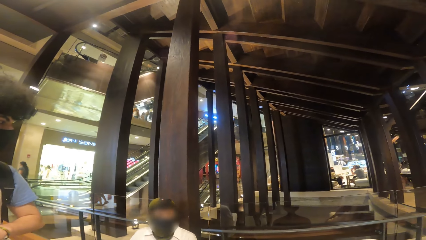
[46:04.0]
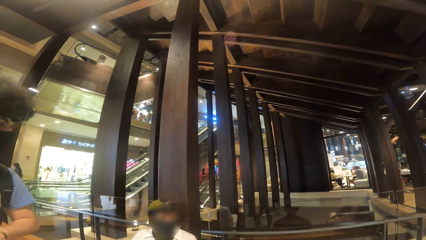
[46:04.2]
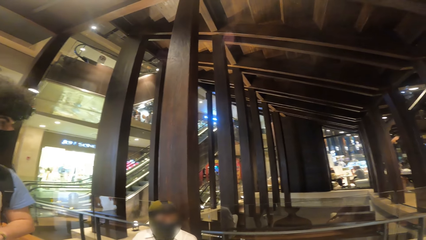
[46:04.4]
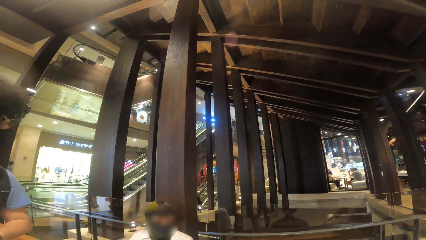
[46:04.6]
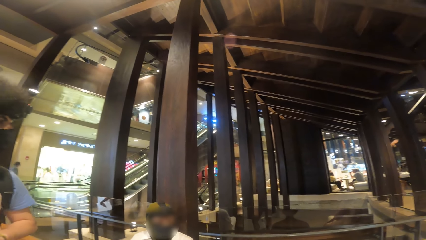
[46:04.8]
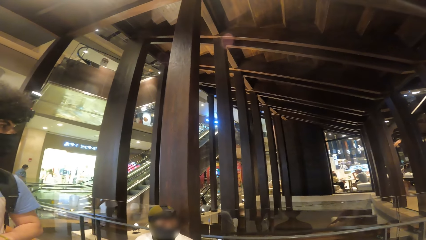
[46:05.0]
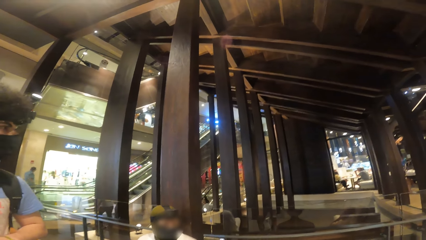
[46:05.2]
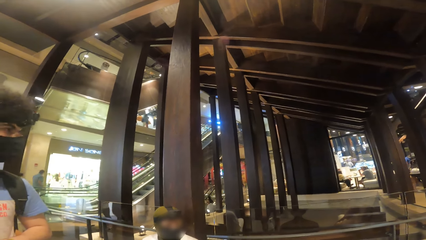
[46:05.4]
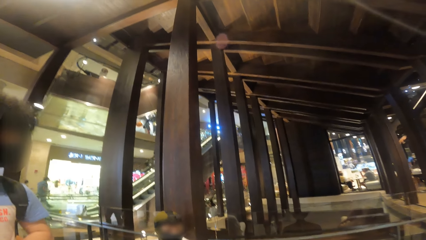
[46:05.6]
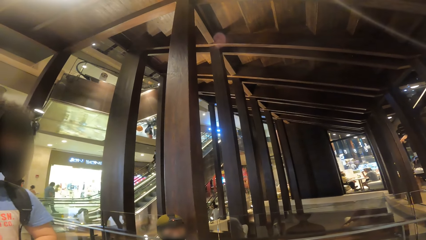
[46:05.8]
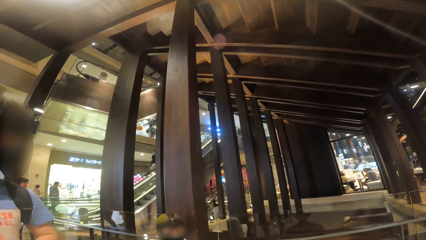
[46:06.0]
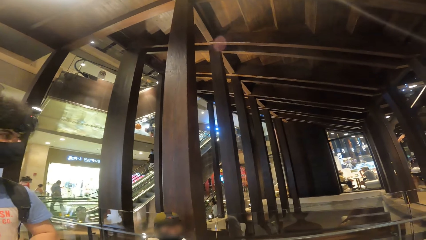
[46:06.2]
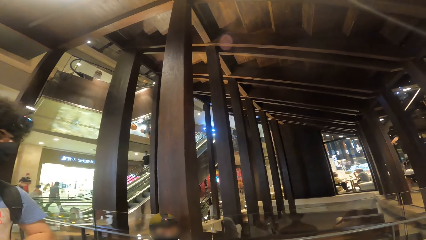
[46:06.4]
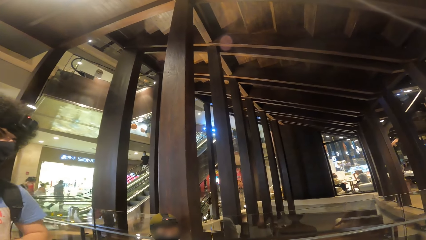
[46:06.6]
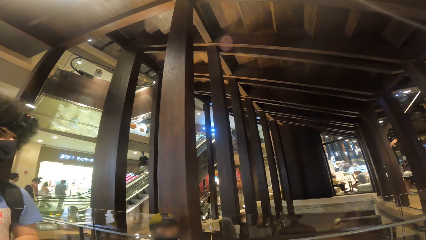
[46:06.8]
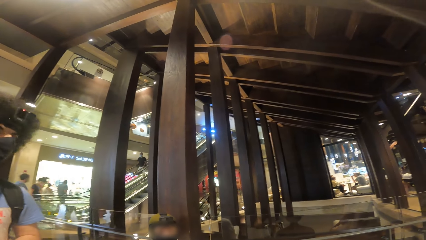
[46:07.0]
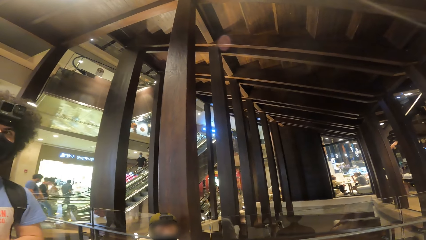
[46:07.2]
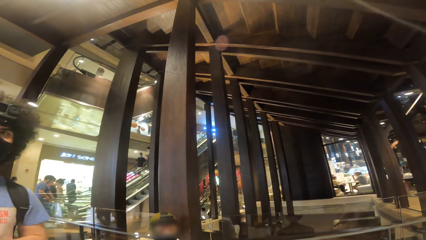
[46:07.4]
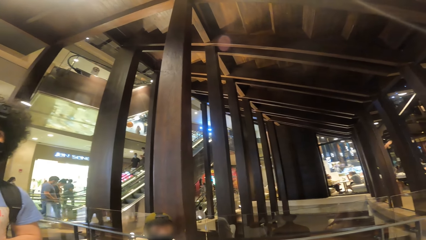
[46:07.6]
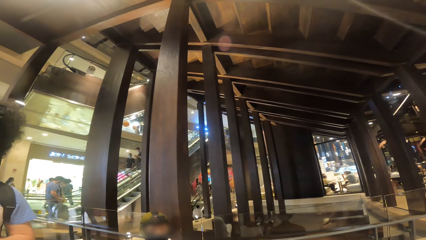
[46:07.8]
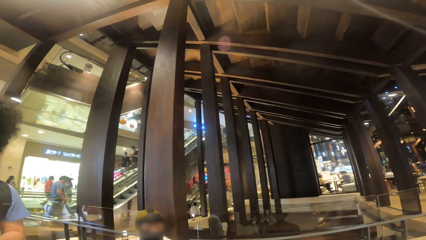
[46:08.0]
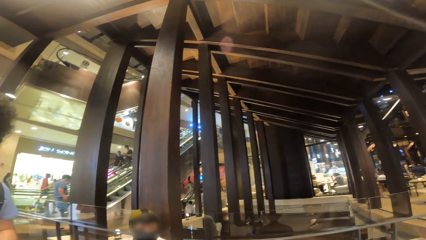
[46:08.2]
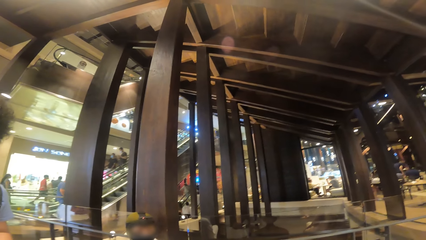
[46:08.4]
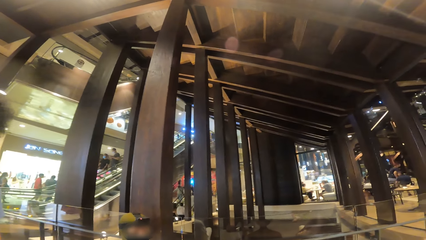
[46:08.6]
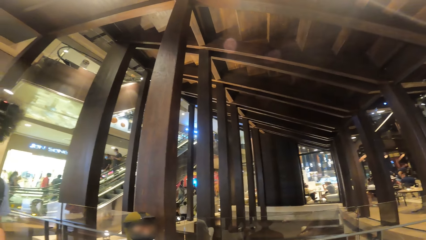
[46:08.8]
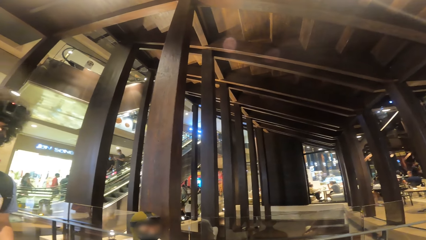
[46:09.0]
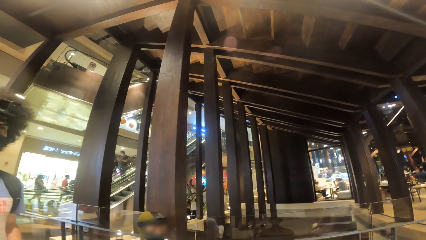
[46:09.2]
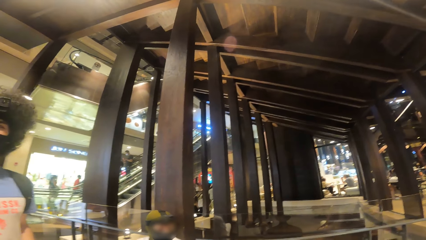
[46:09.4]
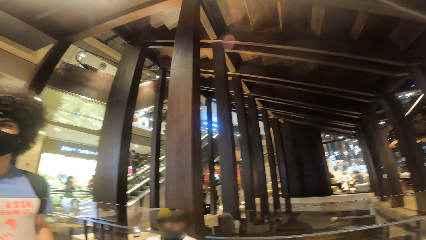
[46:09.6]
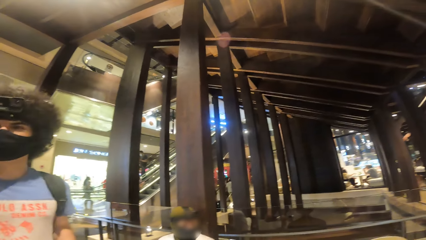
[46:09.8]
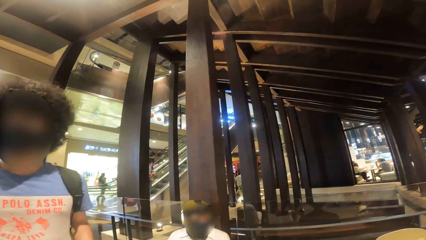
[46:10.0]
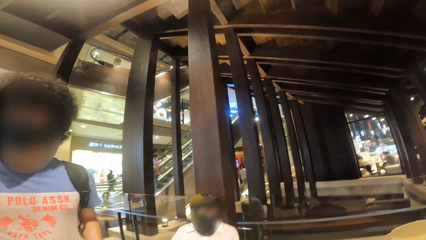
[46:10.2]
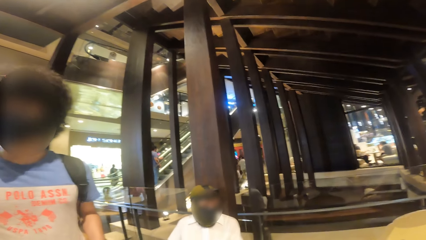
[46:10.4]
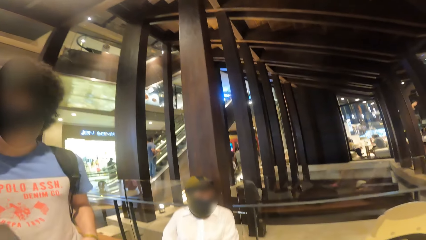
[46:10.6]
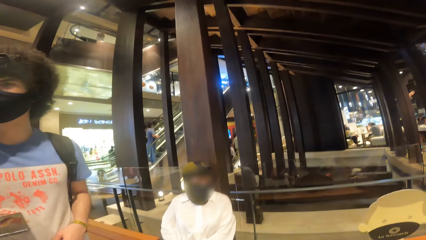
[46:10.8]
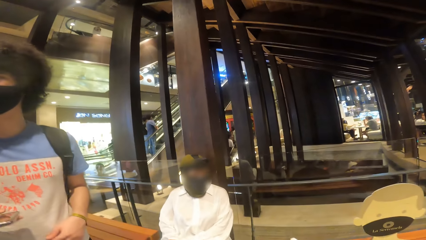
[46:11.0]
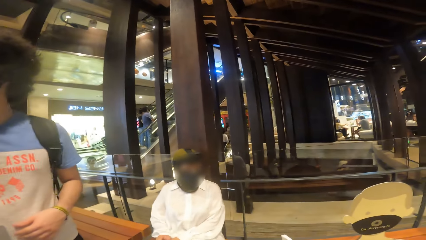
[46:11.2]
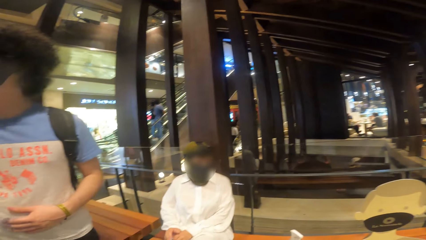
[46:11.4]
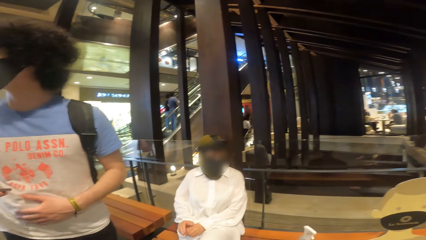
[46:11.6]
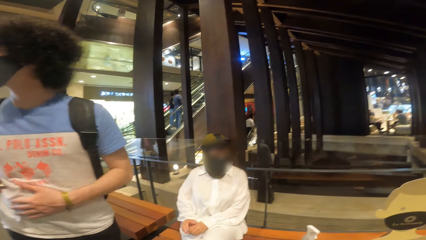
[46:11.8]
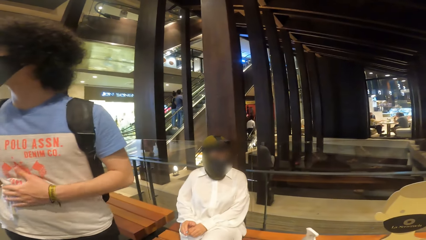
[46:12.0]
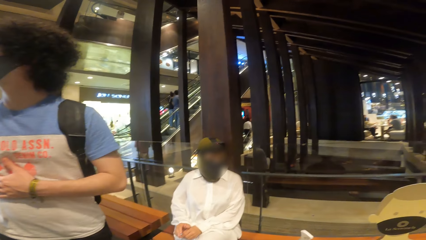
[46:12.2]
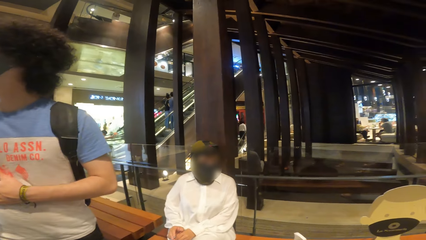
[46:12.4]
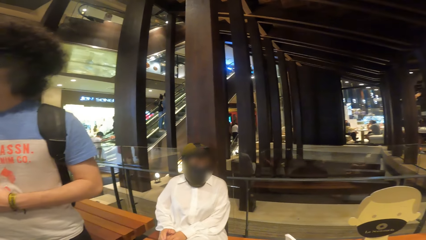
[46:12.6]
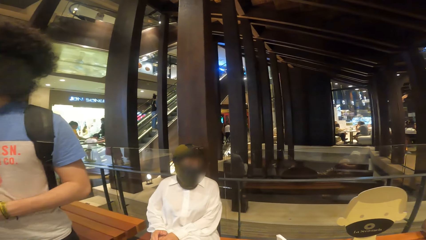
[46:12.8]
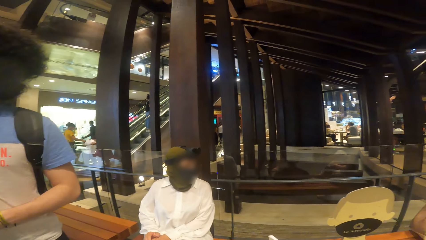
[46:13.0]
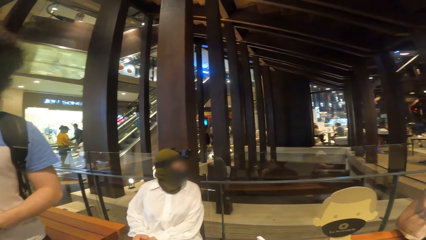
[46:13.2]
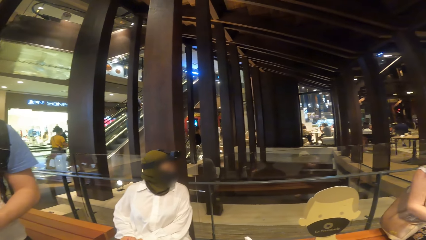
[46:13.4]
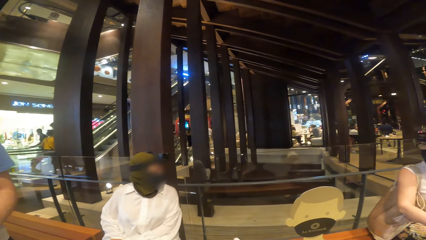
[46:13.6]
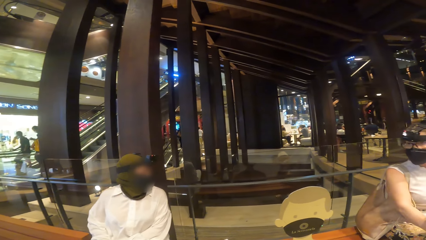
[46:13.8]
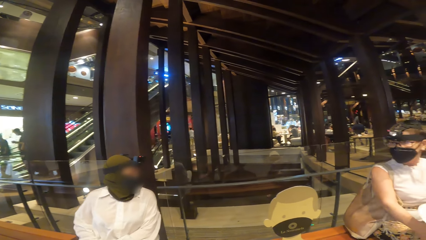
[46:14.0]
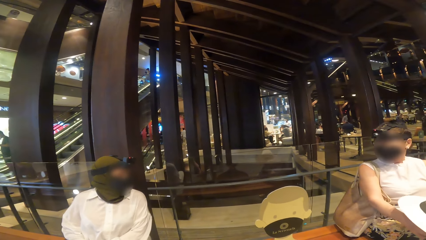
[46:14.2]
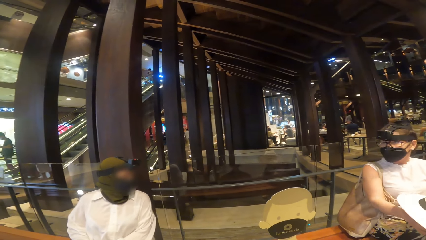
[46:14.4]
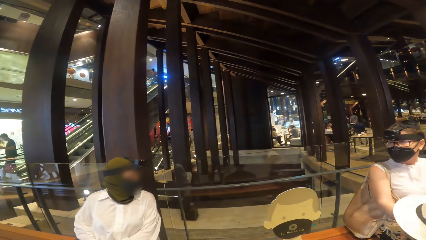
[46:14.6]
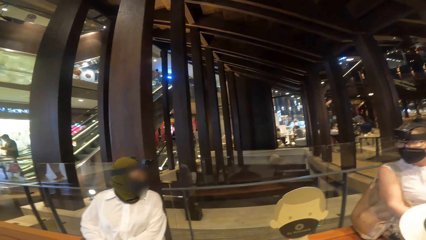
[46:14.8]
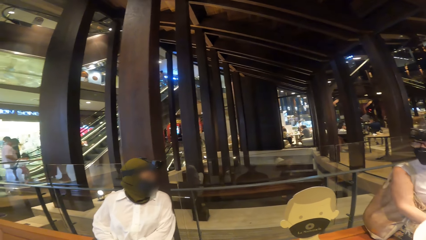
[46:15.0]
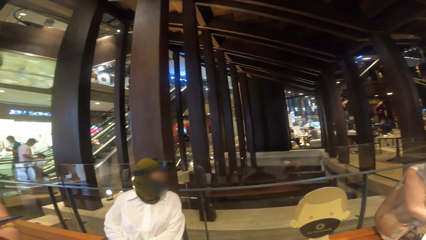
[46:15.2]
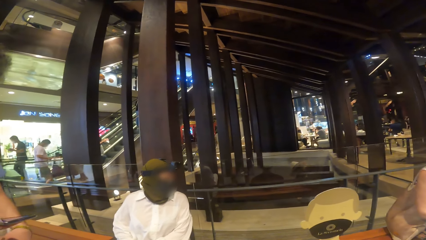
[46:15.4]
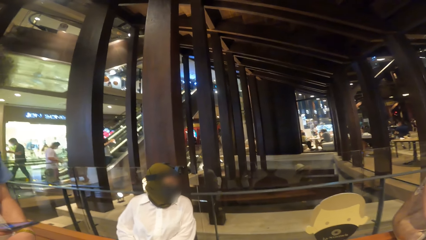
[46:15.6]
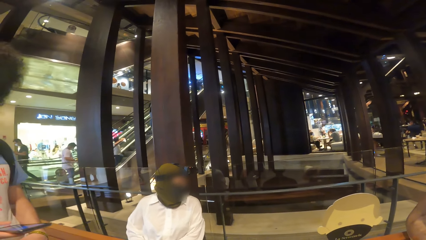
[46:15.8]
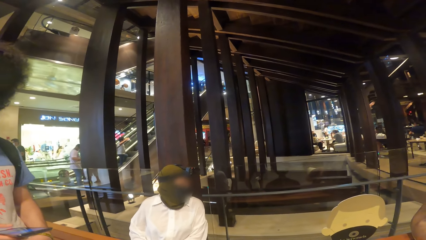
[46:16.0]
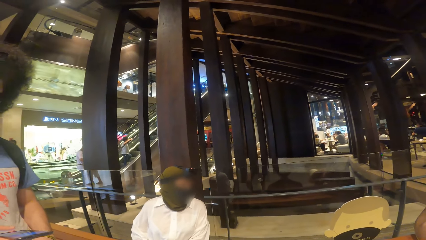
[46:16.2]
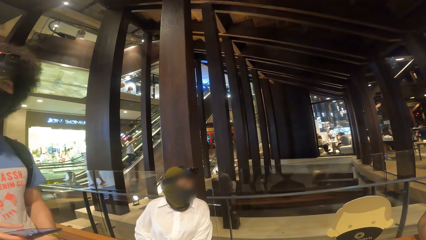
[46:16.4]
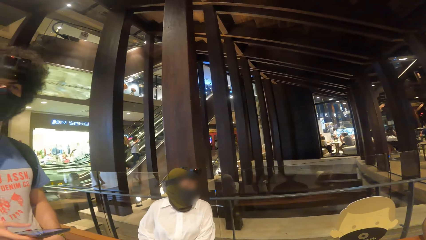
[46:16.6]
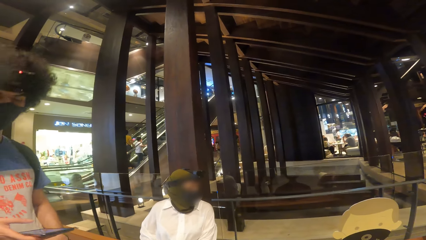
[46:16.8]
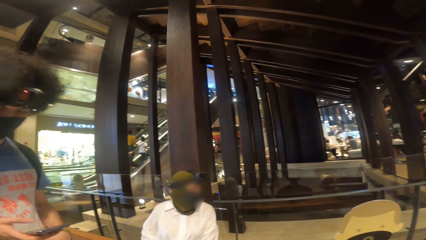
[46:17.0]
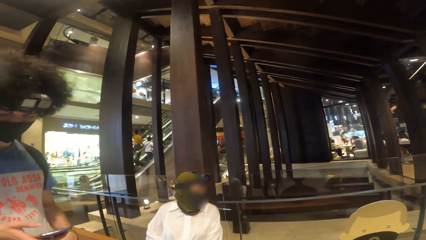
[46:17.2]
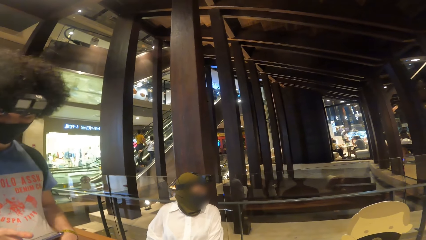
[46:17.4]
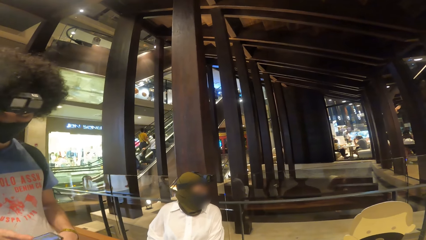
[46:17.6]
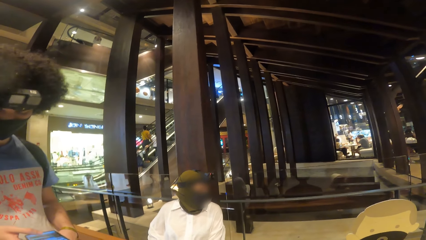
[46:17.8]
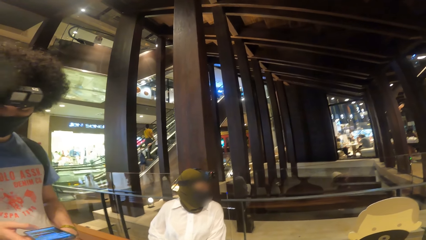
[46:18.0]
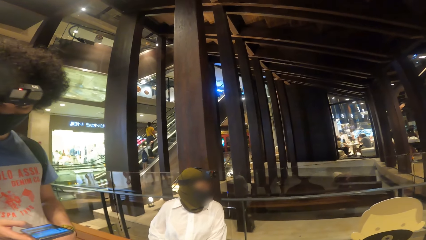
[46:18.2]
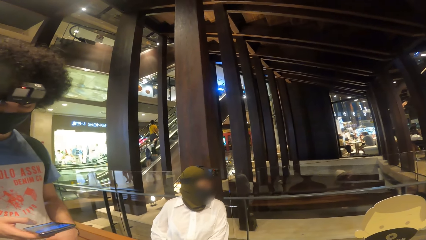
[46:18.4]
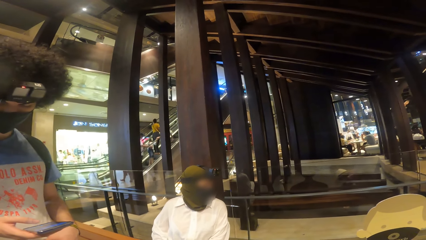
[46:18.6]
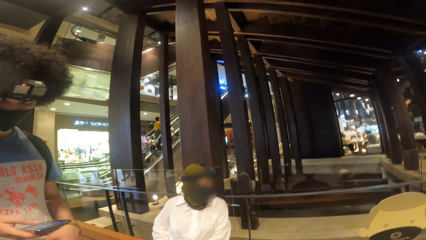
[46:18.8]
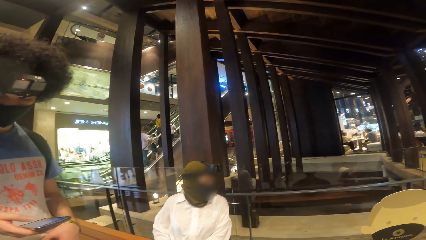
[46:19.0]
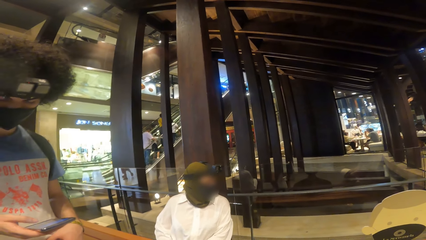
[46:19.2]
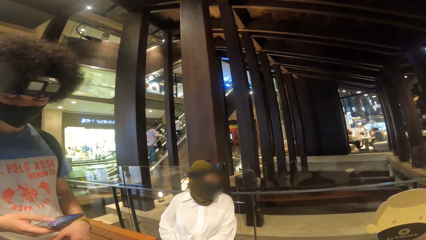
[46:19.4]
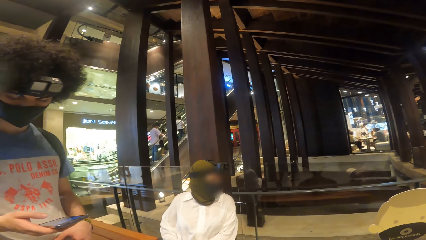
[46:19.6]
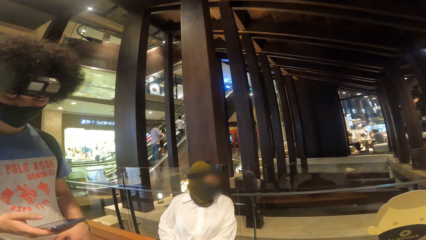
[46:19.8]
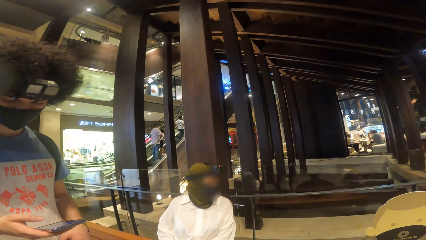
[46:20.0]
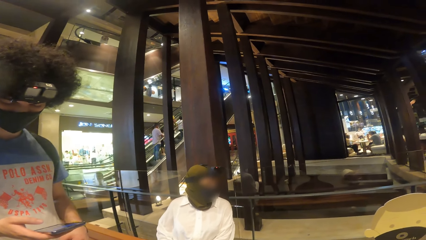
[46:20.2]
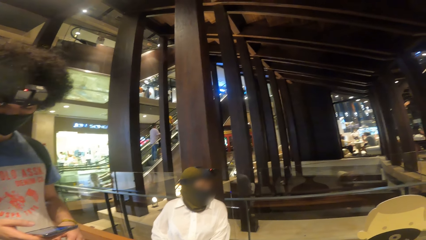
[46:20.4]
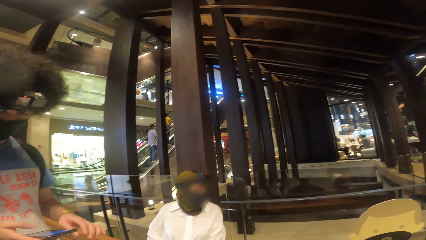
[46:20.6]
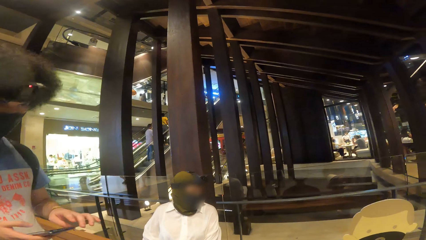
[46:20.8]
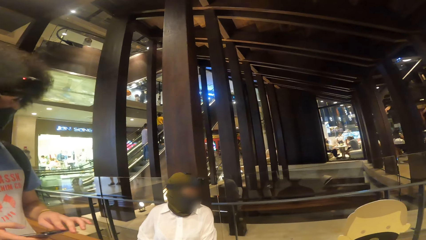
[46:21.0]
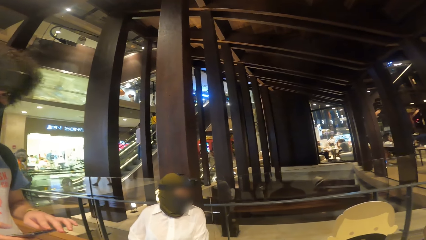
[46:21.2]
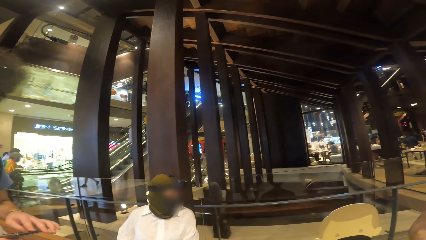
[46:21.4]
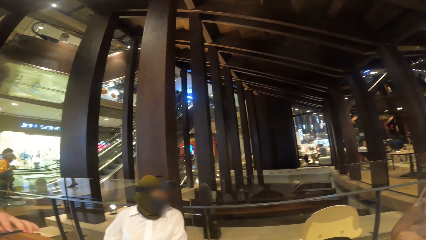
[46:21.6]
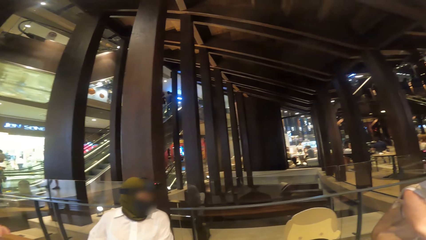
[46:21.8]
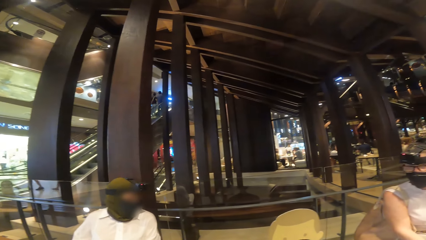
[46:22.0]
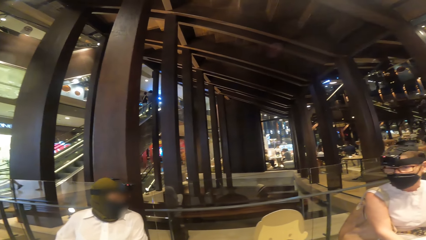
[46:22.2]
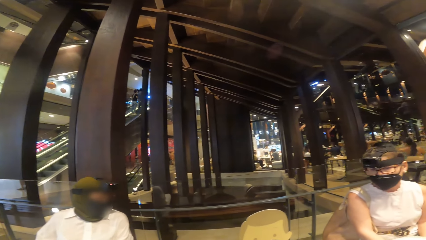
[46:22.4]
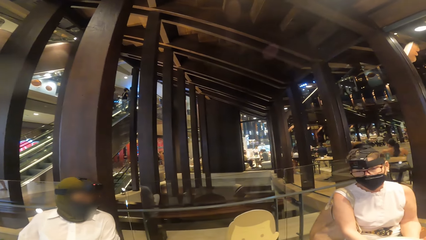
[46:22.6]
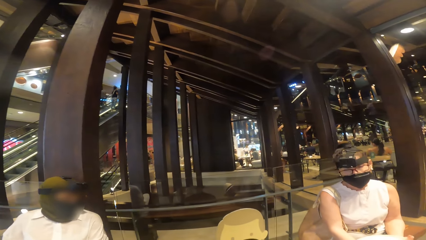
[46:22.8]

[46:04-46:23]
The man holds a phone in his right hand. The man touches his clothes. The woman holds the hat on her lap with her hands. The man operates the phone with his right hand. The man scrolls the phone. The man touches the phone in his right hand with his left hand.
